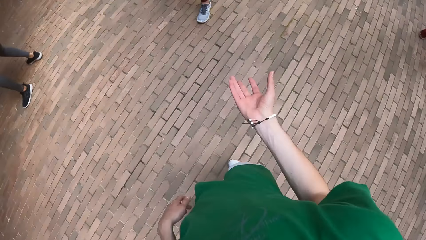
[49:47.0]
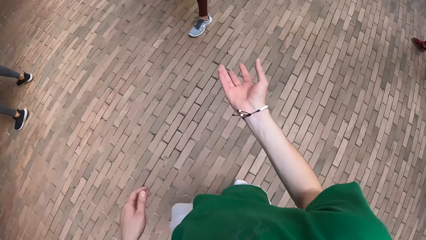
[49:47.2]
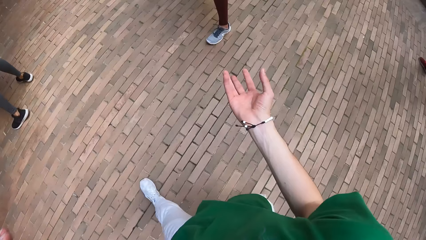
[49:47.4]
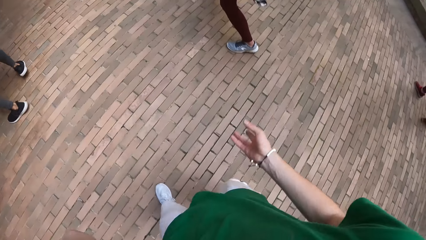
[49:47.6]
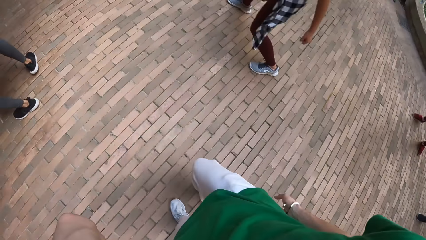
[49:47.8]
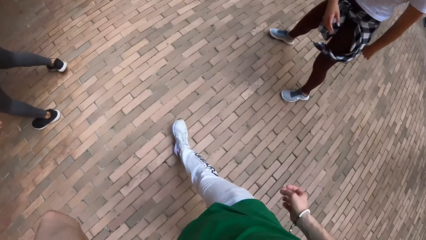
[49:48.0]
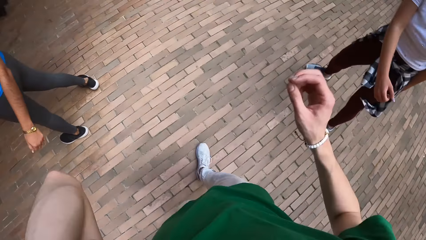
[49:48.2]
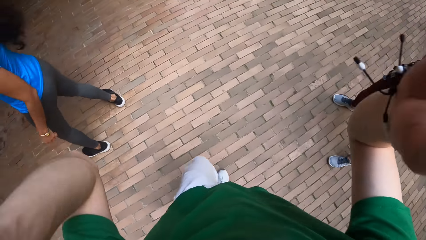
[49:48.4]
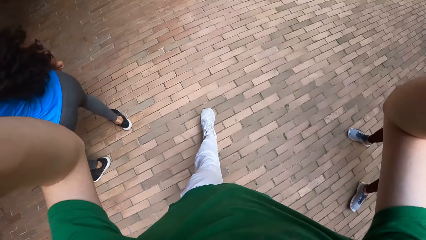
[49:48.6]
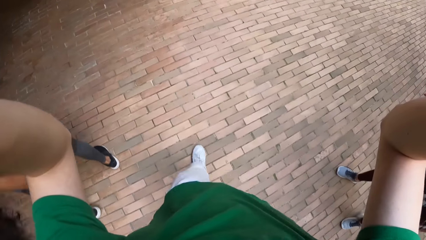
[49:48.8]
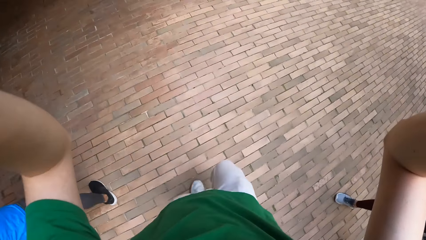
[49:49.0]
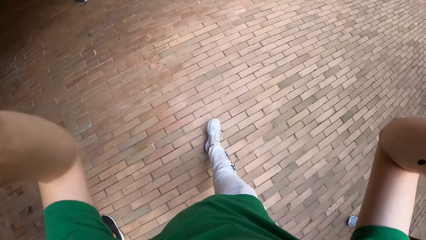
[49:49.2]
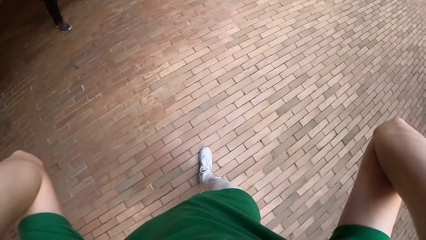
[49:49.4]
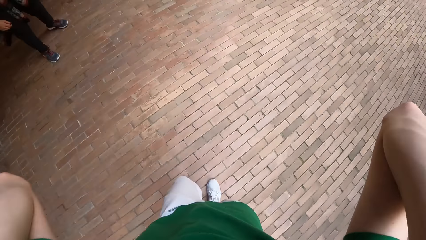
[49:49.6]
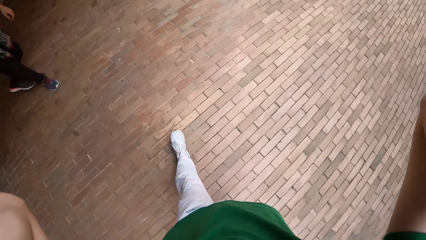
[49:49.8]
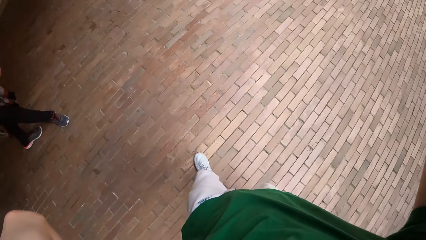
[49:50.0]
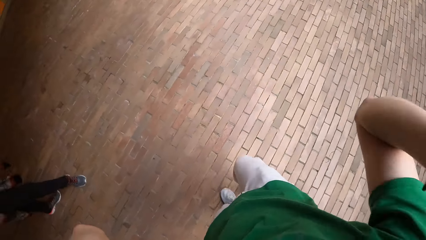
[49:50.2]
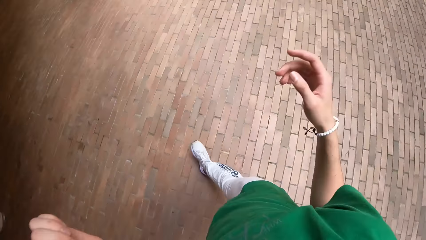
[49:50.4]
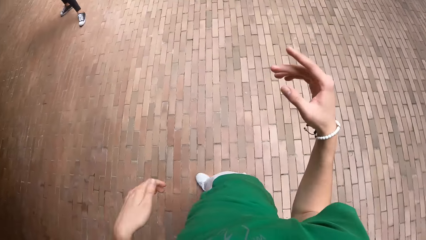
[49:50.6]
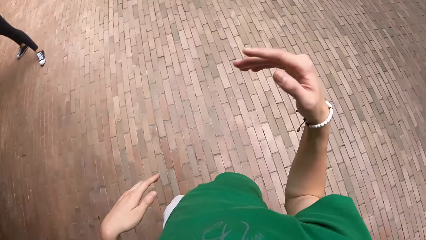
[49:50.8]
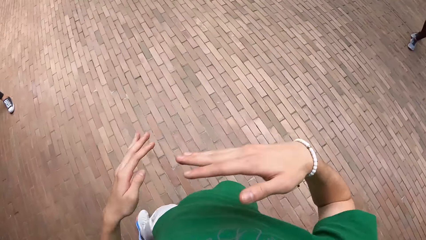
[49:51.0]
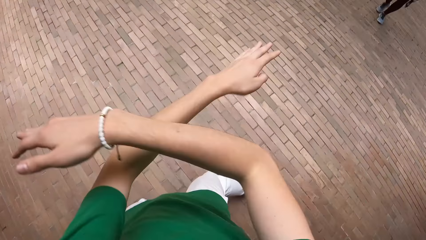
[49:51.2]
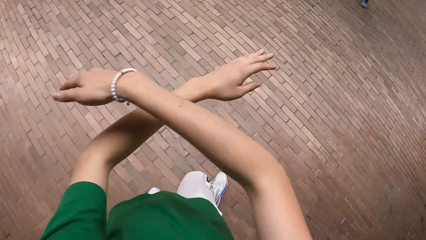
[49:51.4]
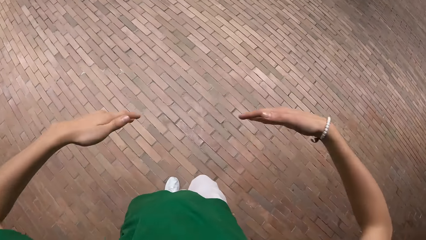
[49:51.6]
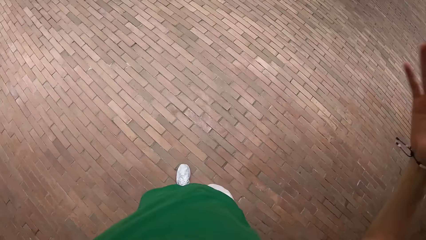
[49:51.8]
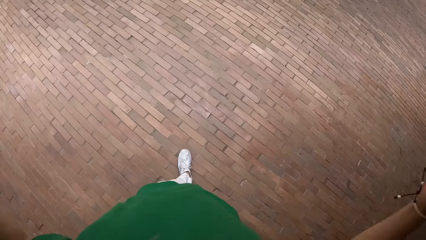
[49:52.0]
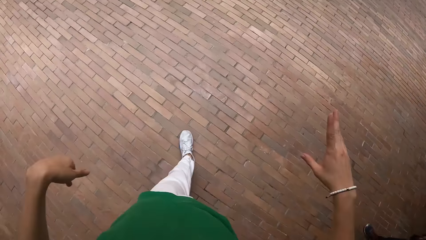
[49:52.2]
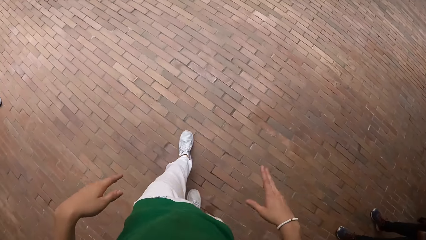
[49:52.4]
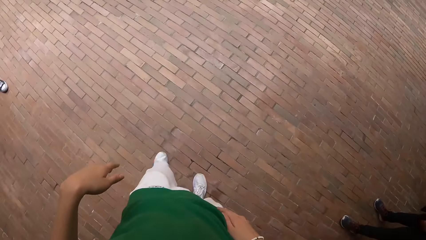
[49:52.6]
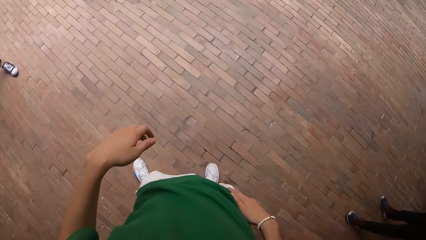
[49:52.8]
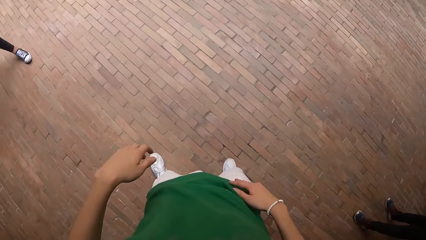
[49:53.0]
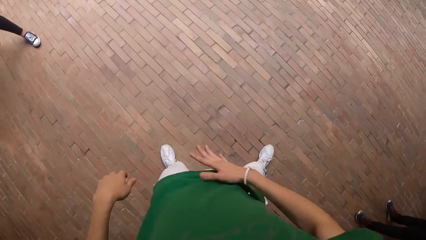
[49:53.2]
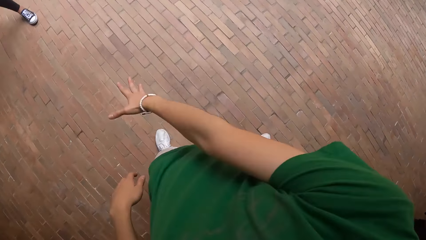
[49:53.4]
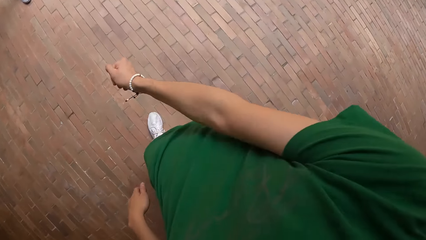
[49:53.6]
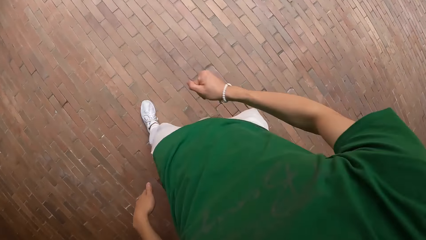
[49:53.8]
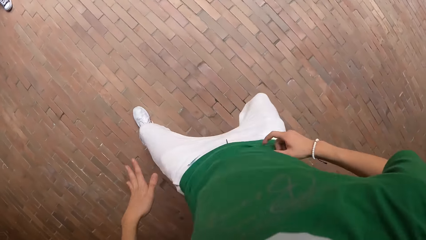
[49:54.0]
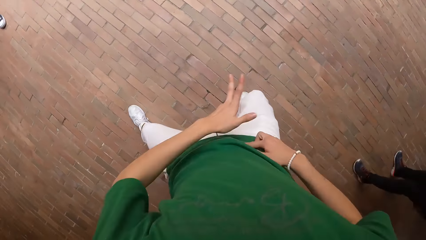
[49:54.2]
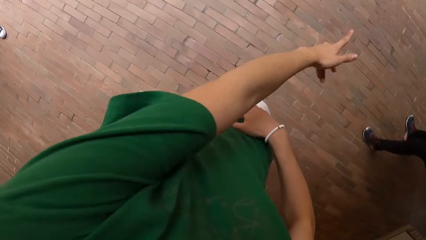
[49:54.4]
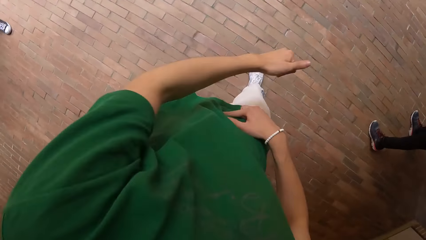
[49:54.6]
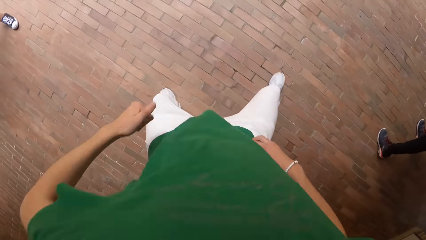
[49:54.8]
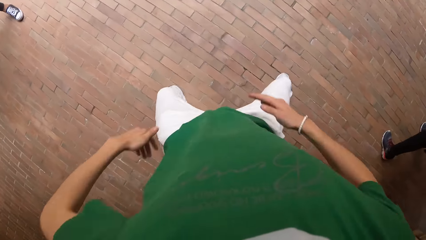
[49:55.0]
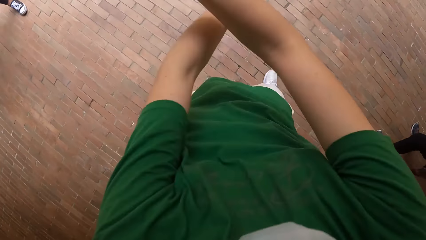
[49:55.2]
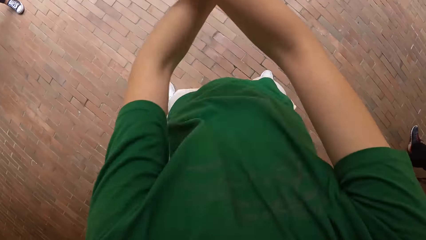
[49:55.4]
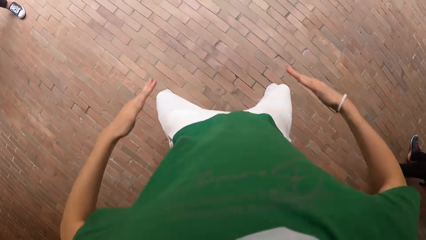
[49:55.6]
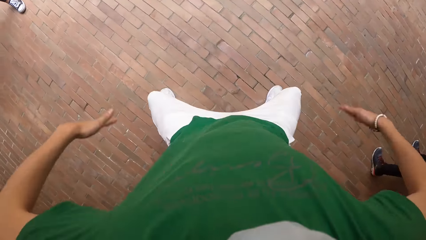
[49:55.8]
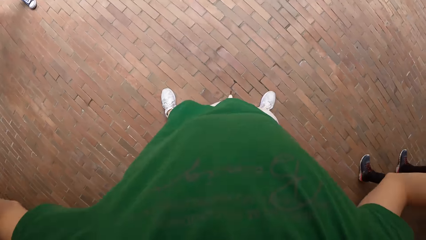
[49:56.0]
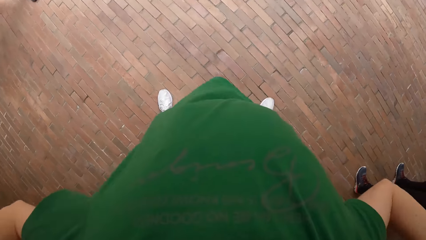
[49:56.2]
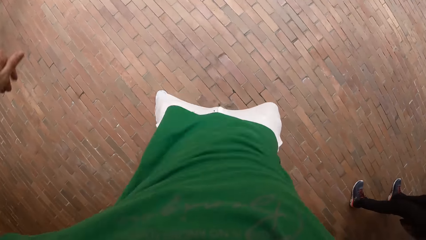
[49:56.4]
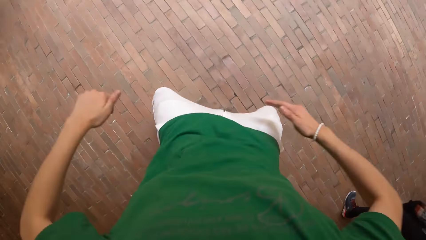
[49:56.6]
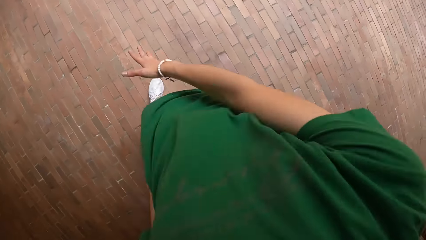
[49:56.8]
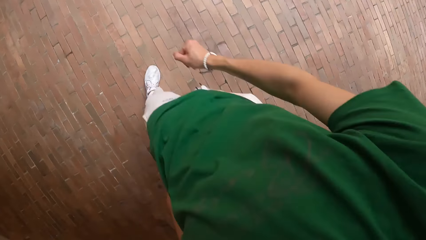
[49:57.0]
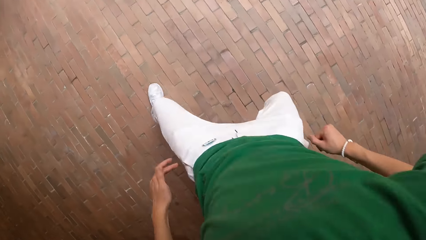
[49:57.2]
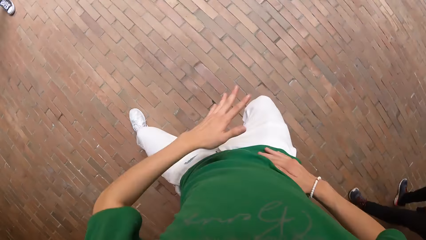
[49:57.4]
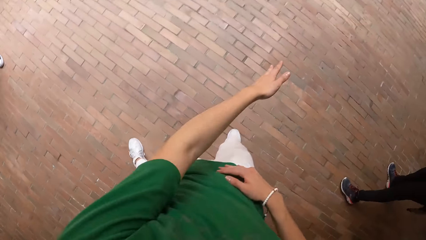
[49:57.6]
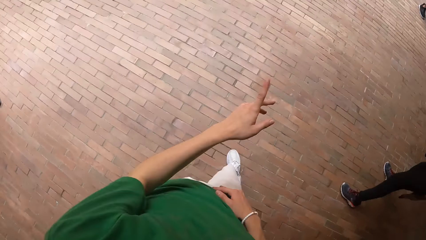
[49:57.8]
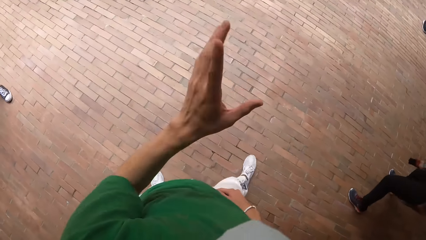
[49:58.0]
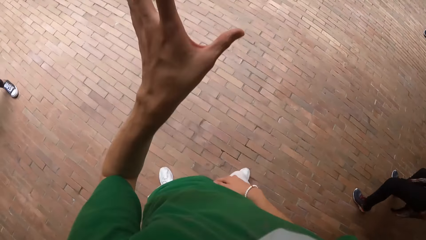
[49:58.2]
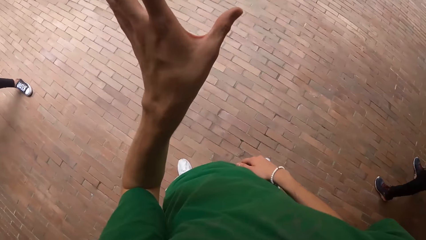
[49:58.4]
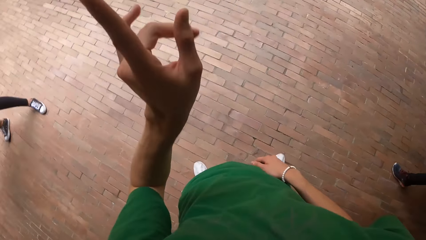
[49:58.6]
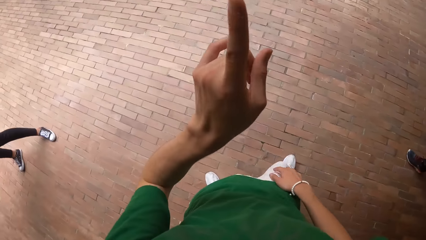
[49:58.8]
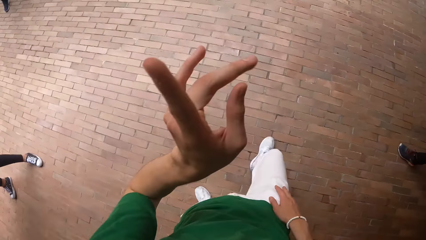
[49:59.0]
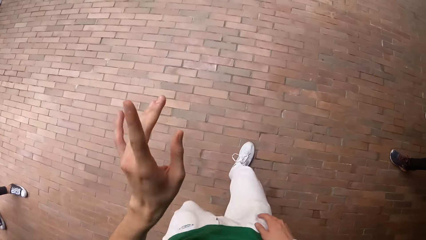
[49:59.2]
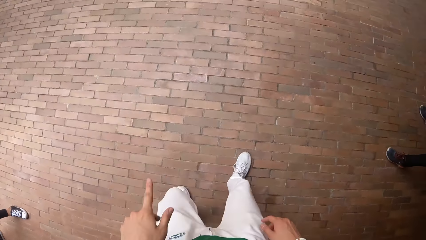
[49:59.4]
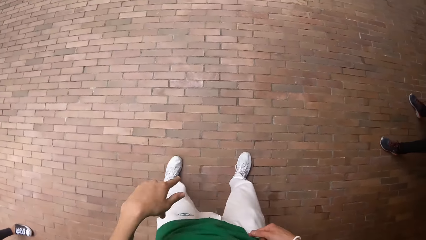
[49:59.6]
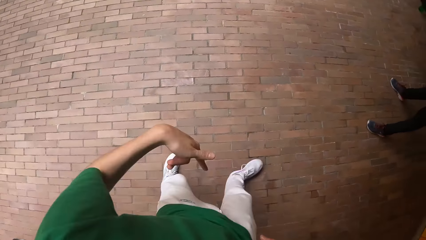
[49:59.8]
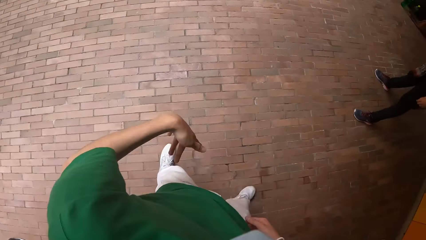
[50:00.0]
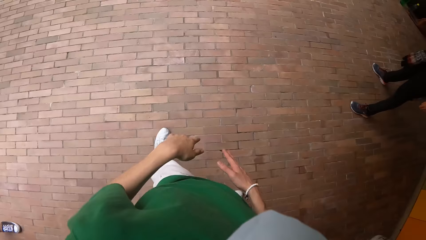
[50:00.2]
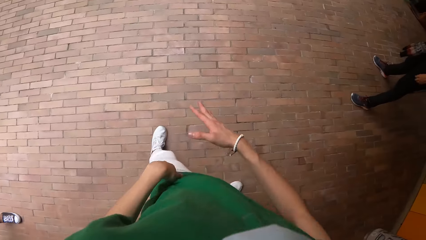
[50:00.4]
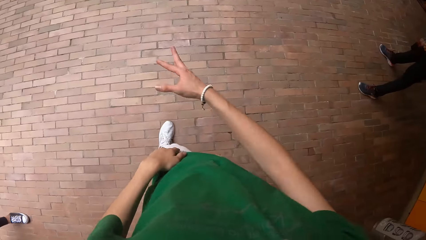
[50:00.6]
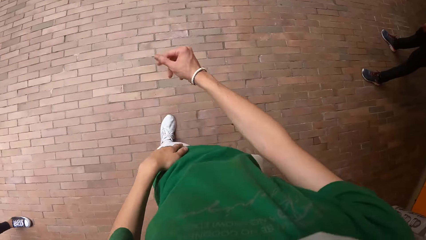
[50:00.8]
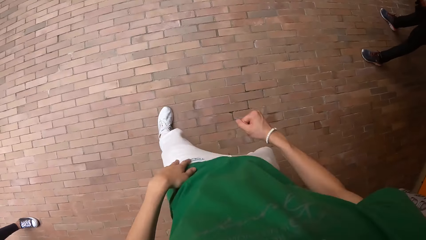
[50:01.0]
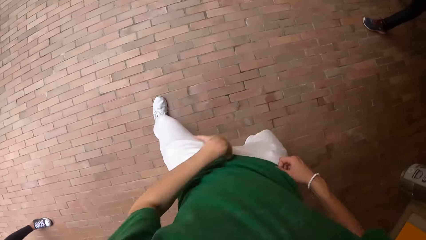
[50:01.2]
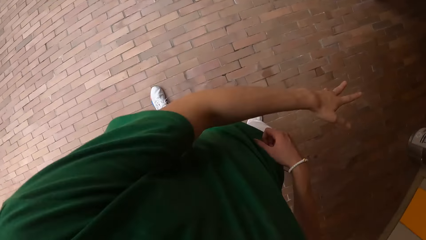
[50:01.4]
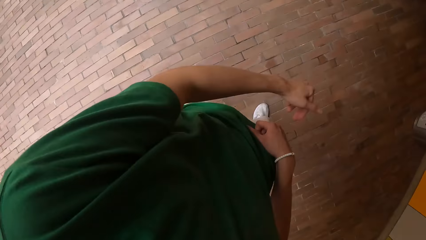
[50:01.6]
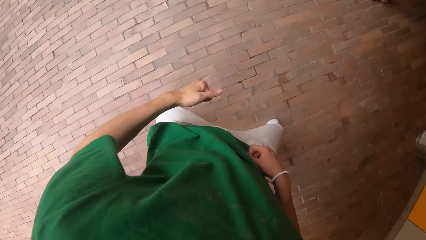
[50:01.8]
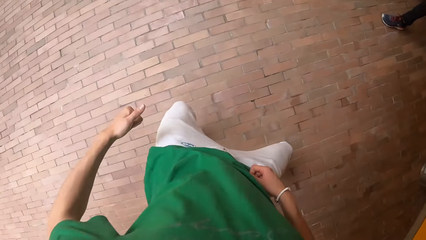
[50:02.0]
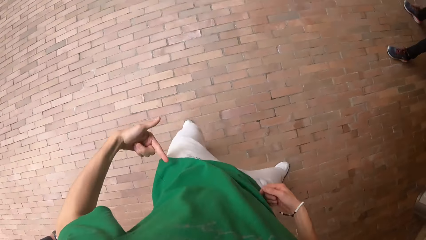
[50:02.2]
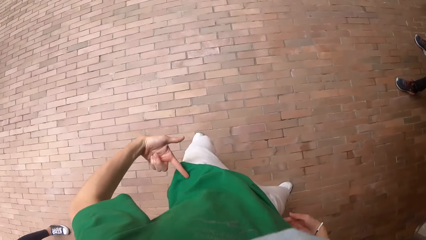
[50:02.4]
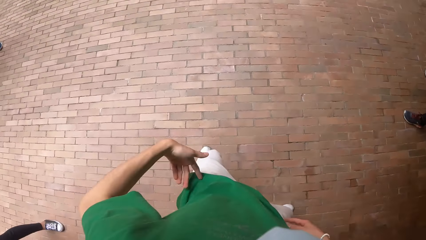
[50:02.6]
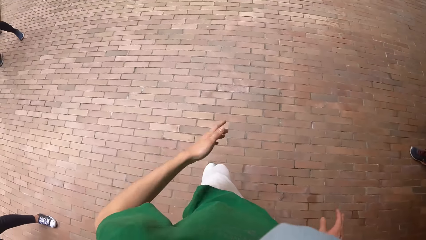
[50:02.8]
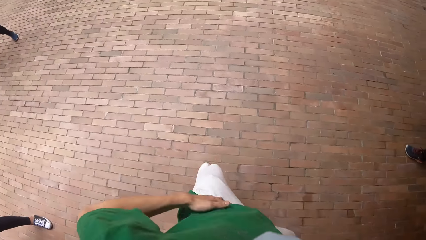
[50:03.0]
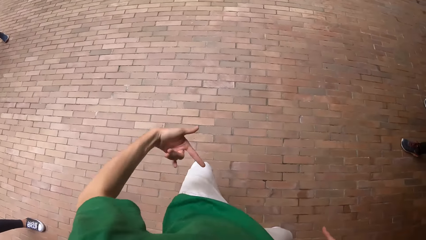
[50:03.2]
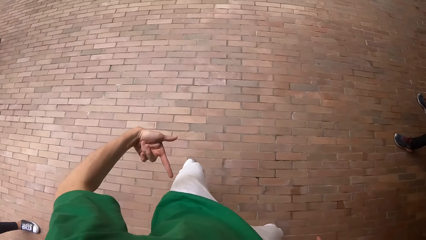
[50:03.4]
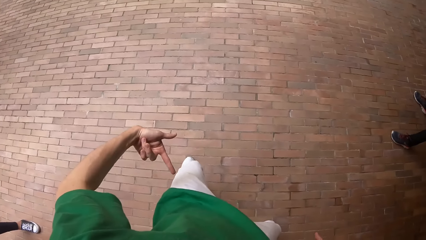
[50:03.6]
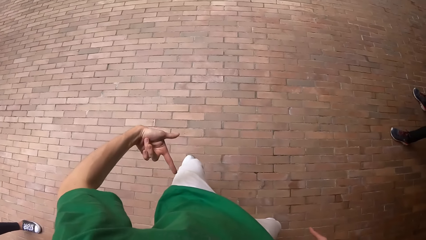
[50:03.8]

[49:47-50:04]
The camera wearer dances. They walk around. They dance.
